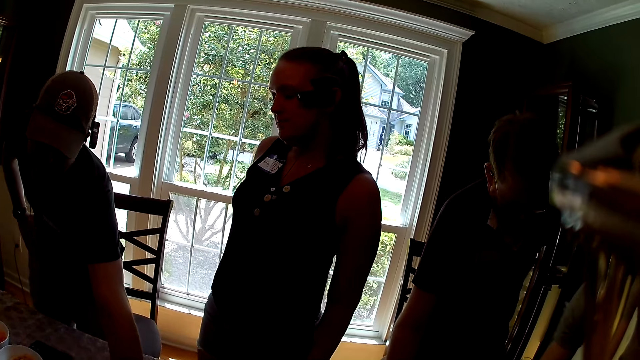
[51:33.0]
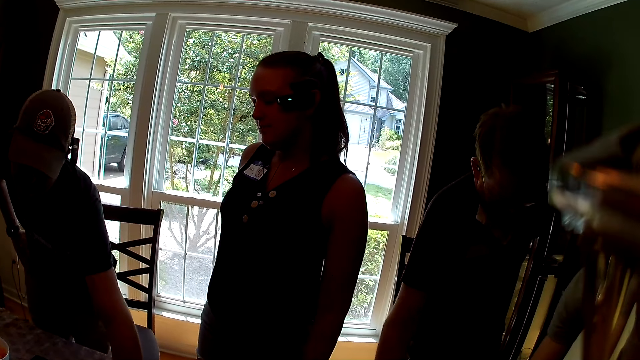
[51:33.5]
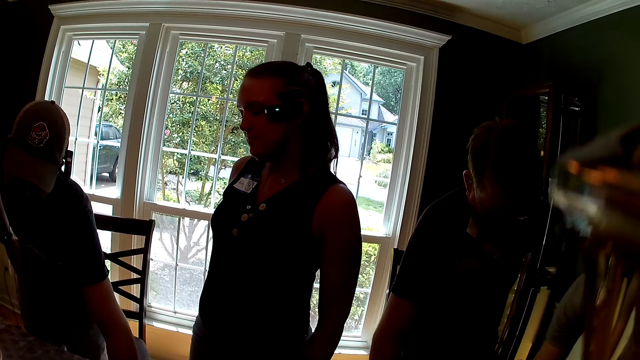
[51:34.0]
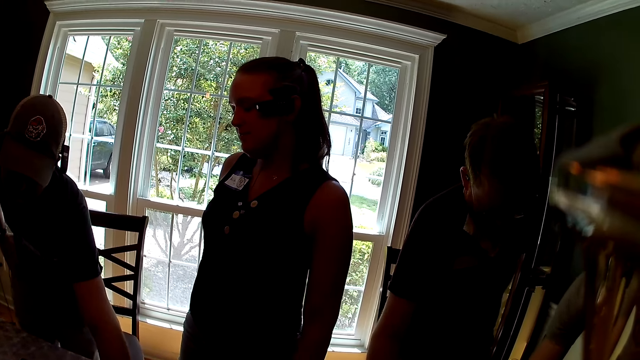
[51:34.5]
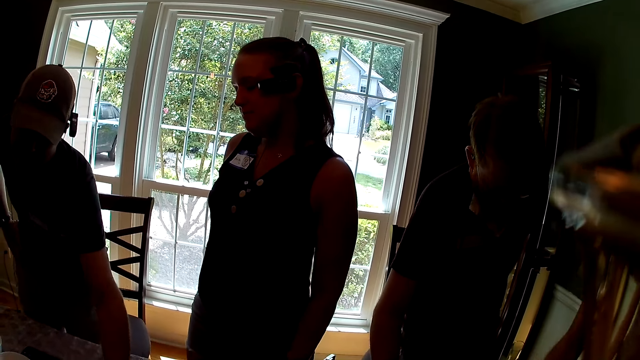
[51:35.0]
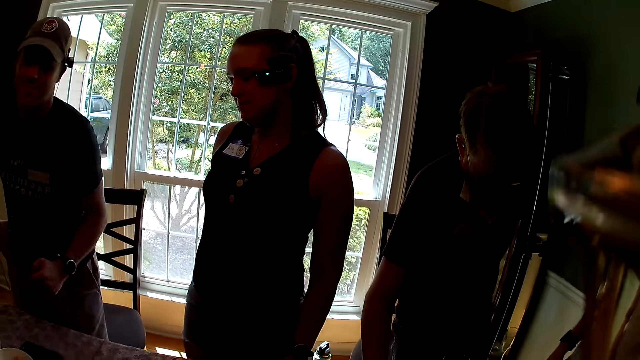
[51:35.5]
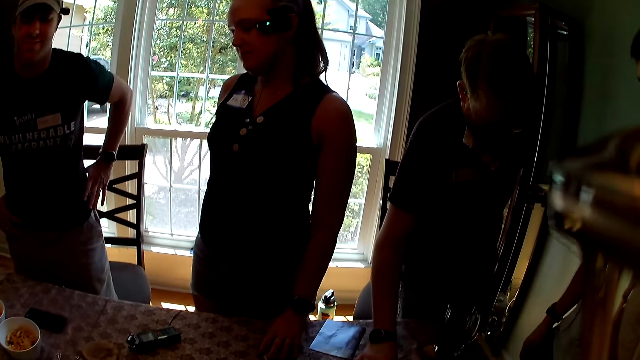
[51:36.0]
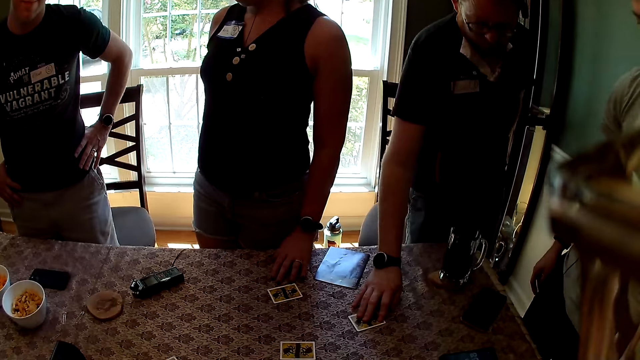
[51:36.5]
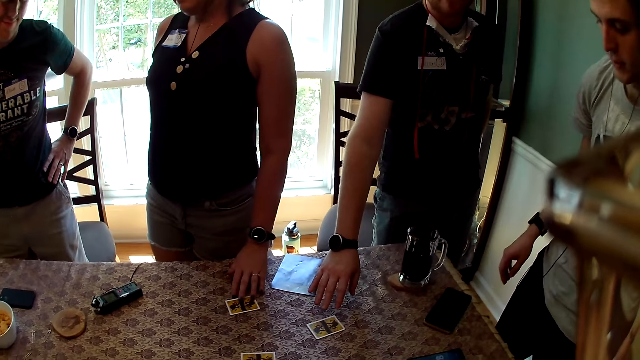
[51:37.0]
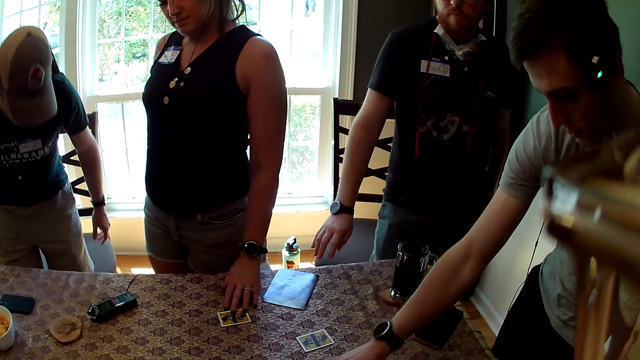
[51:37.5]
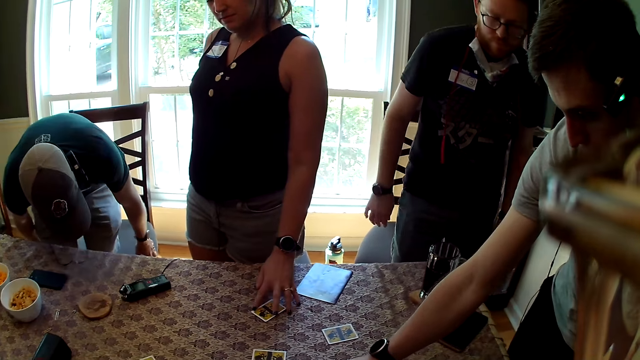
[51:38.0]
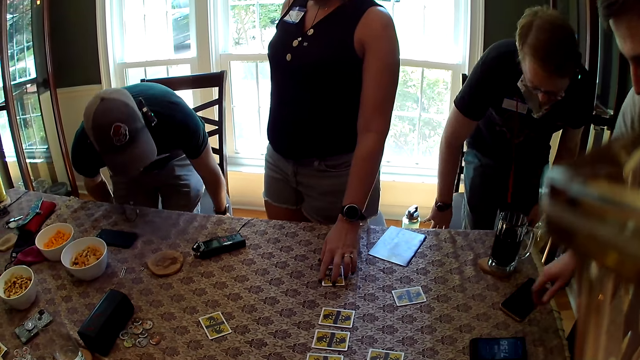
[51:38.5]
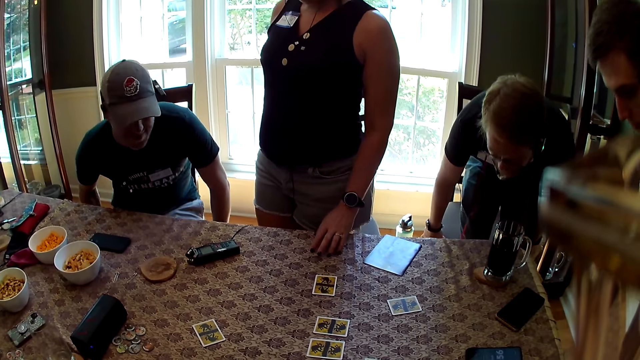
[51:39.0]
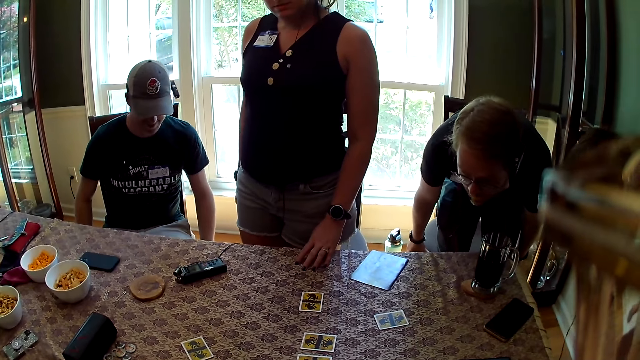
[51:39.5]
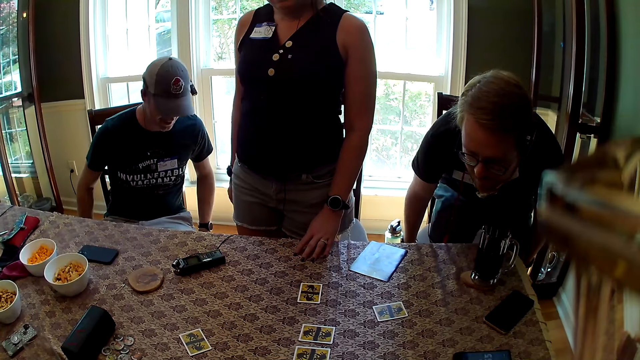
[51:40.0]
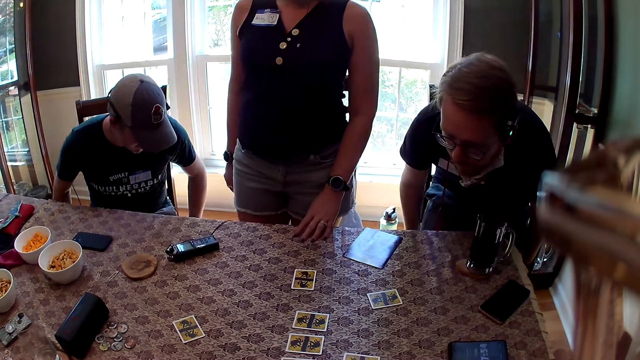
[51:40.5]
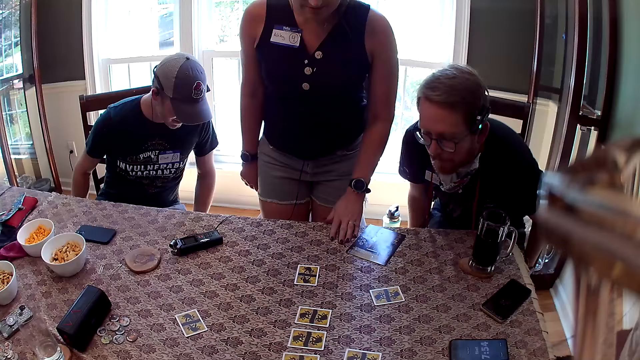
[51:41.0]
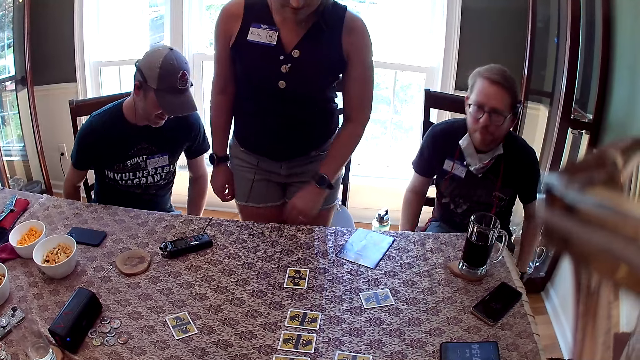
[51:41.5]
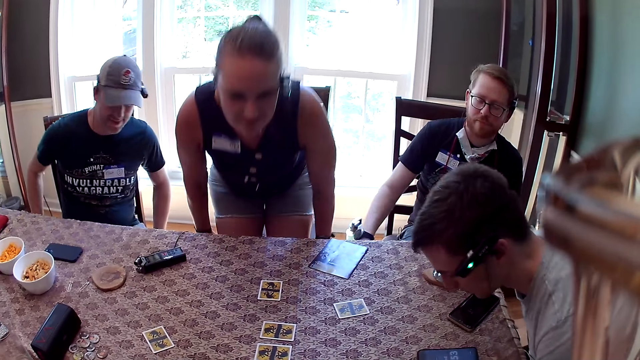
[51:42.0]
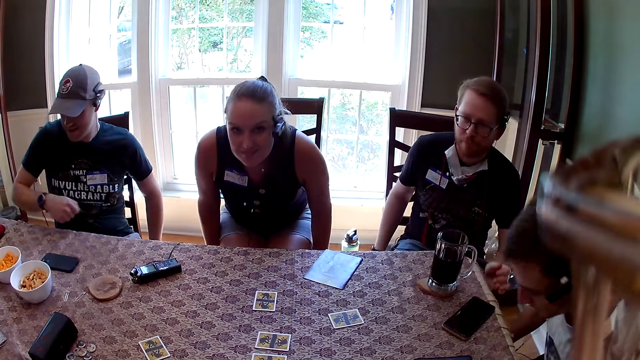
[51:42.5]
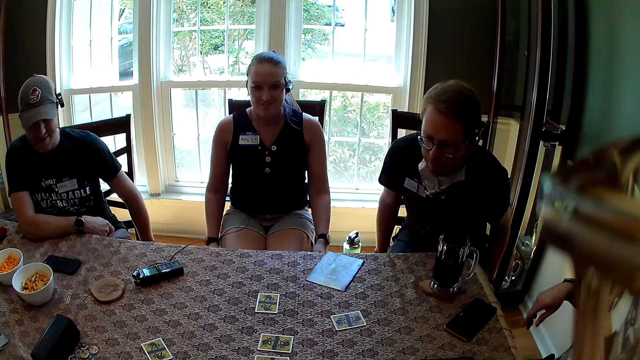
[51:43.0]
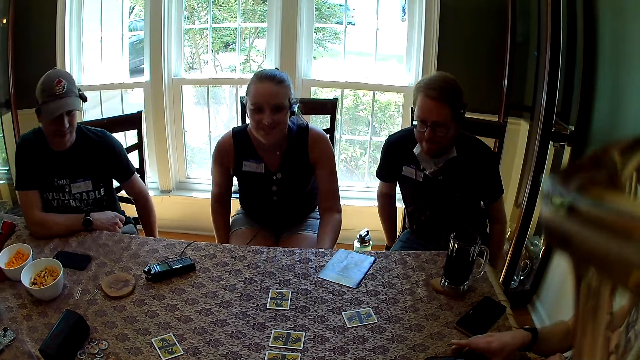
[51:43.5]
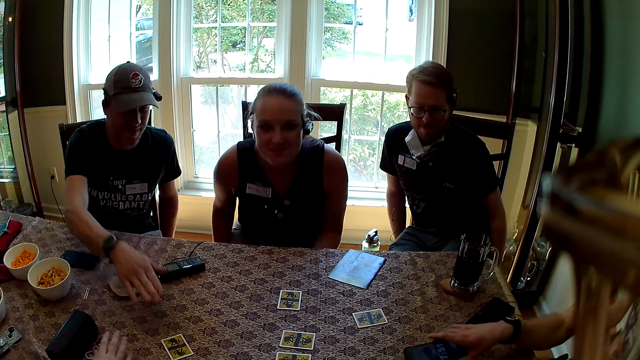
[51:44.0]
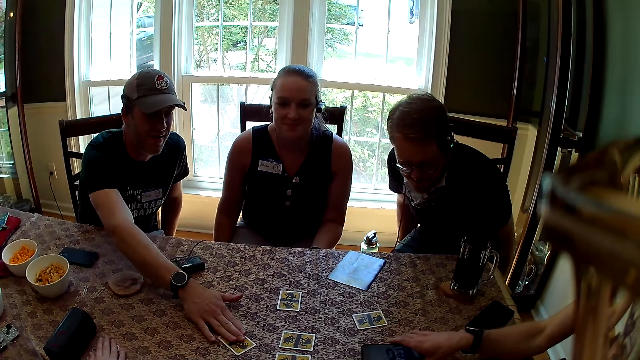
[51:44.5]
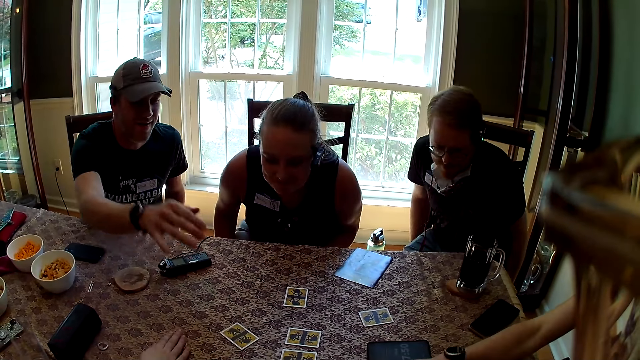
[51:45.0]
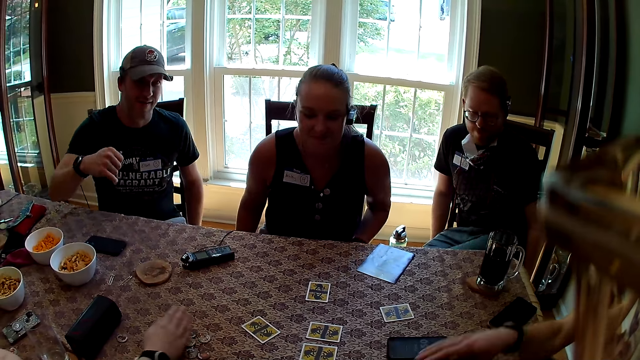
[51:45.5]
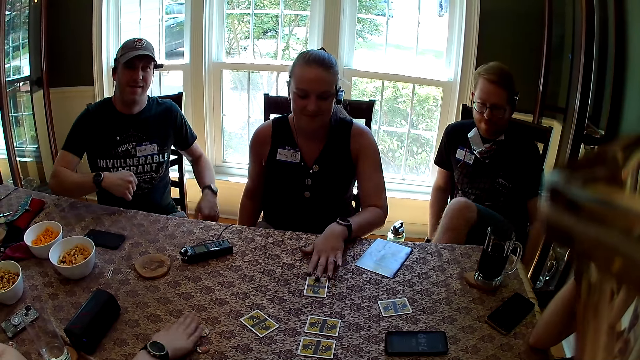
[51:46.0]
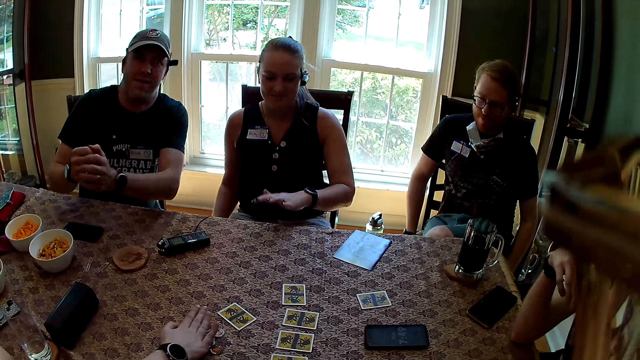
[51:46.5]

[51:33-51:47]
A man places his hands akimbo. Another man picks a card from the table with his right hand. A woman touches a card on the table with her left hand. The first man pulls a chair with both hands and sits on the chair. The second man sits on a chair. A third man pulls a chair with both hands. The first man shifts the chair with both hands. The third man sits on the chair. The third man sits on the chair again. The woman sweeps the table with her left hand. The woman sits on a chair. The second man pulls a chair with both hands. The woman pulls the chair with both hands. The third man pulls the chair with both hands. The second man moves a phone with his right hand on the table. The first man moves a card with his right hand on the table. Another woman moves tokens on the table with her right hand.

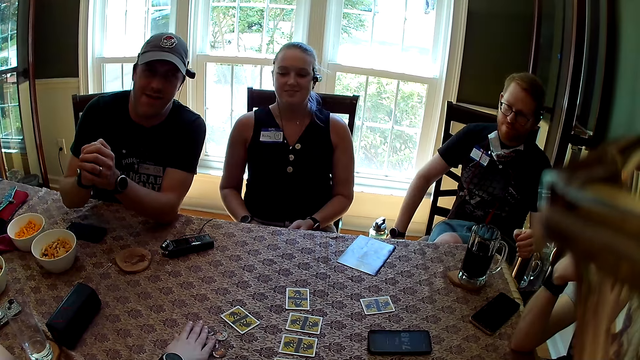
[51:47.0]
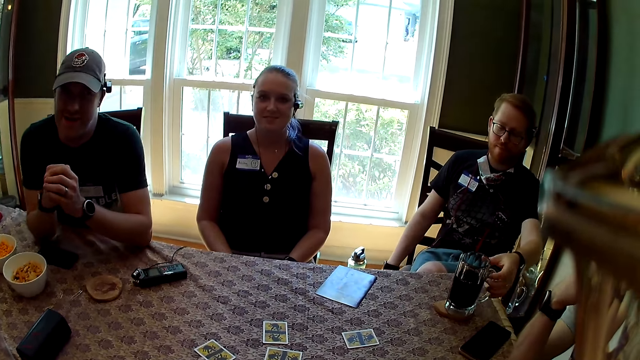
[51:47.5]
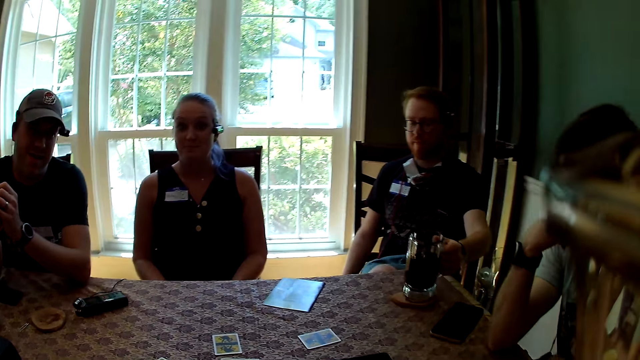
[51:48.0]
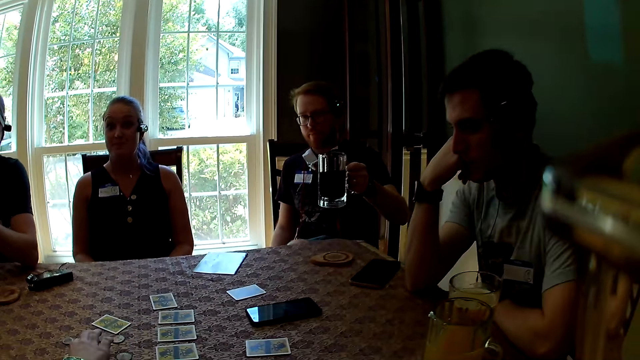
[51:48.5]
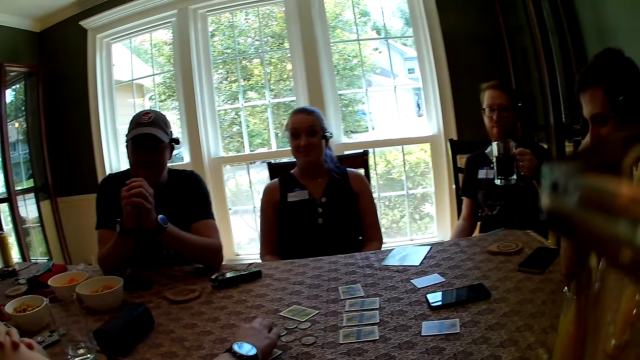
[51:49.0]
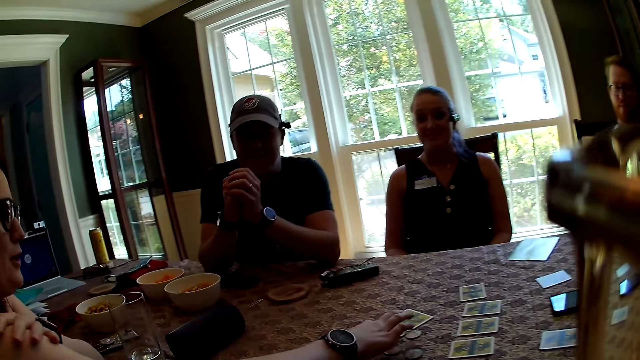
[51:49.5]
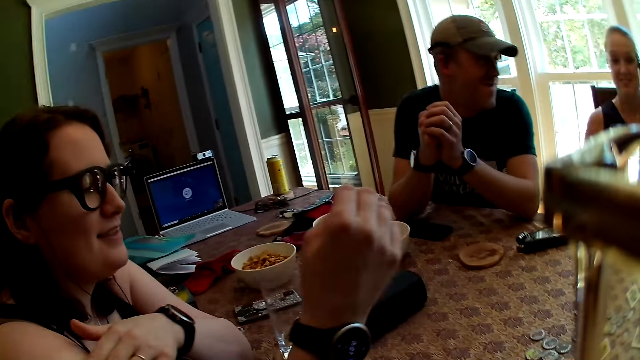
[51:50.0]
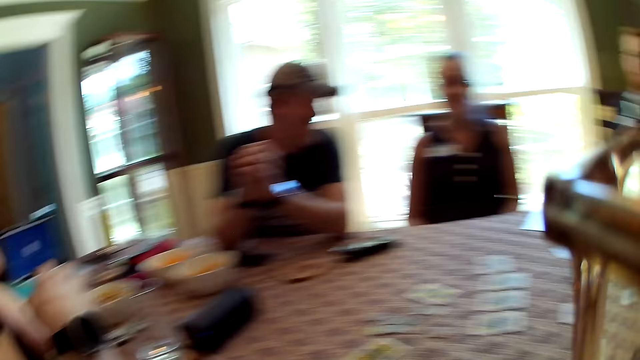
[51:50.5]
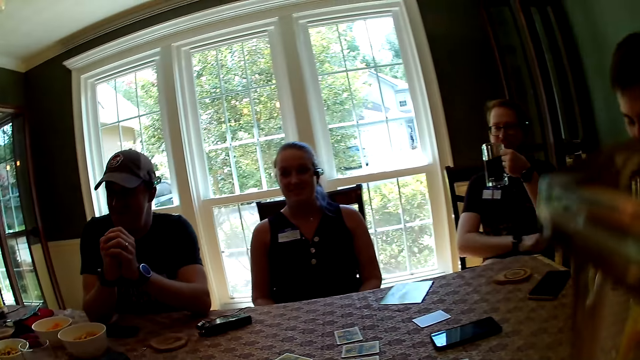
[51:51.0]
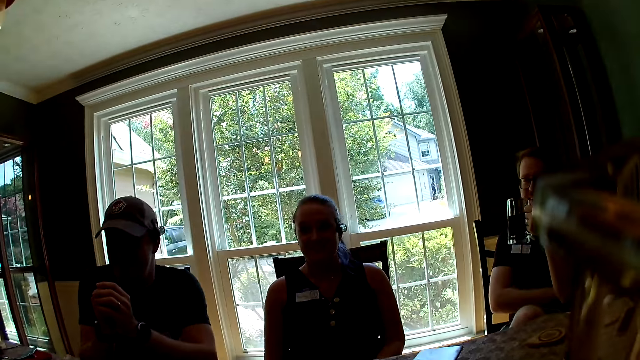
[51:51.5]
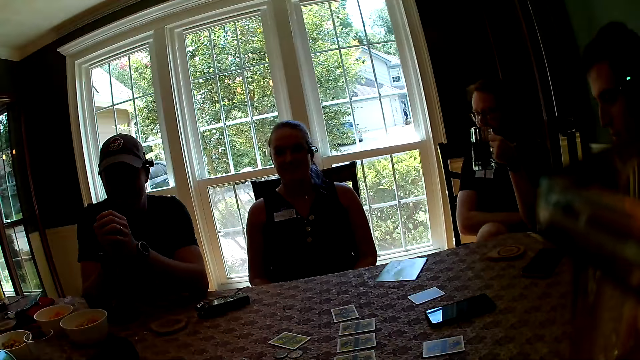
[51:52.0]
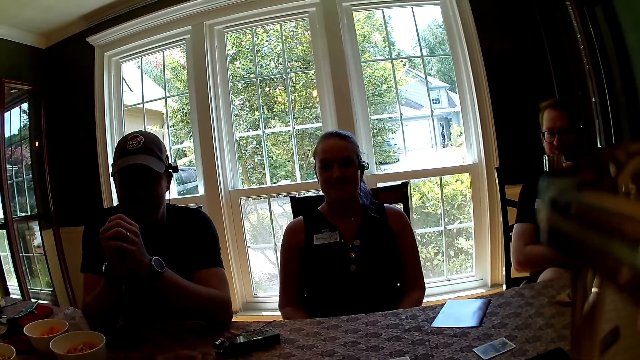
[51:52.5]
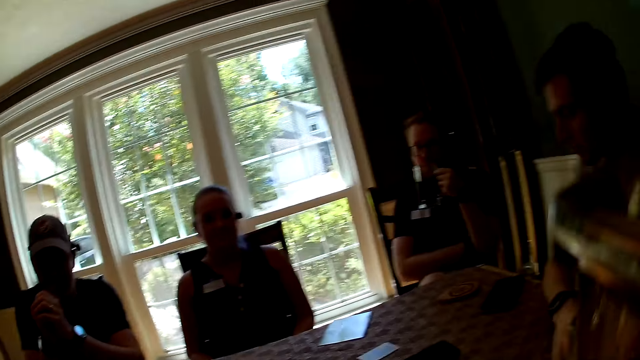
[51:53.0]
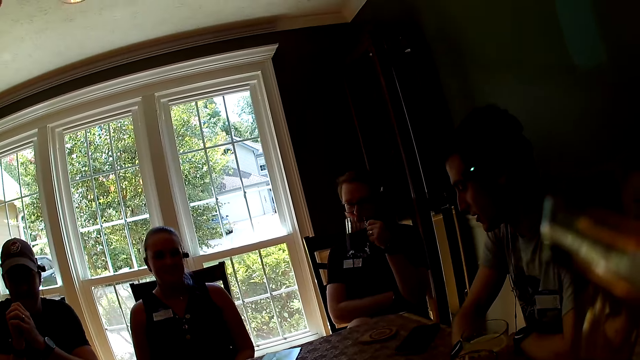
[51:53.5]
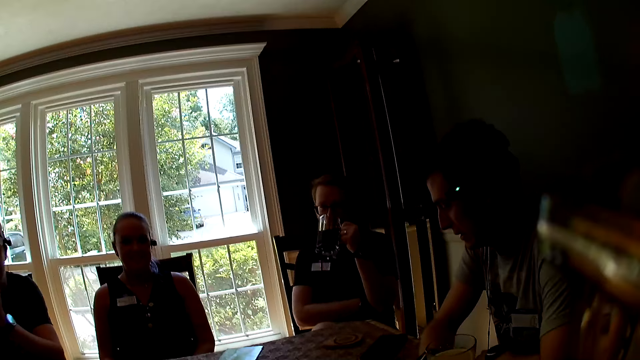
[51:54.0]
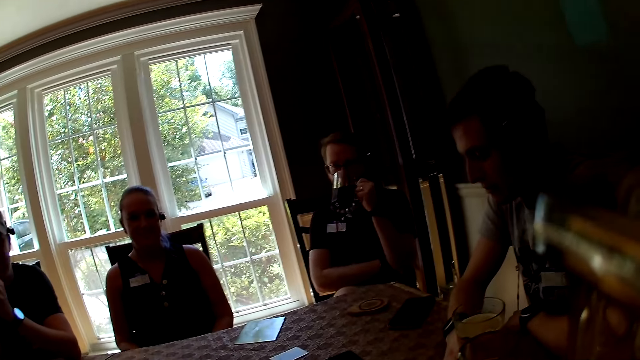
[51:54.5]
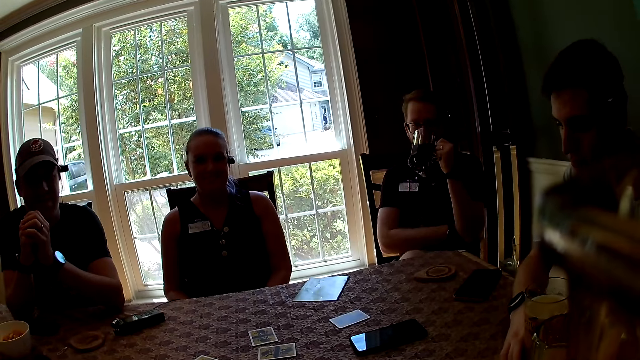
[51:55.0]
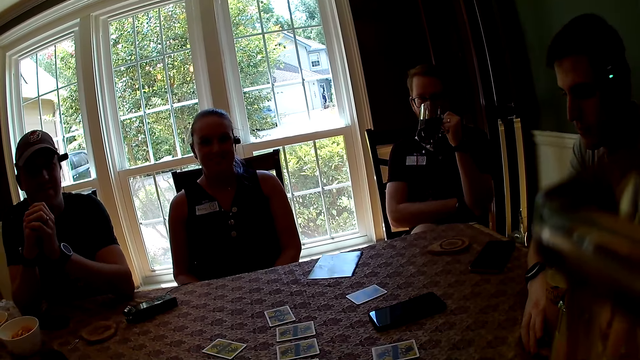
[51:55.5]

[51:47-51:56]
The man picks a cup of beer from the table with his left hand. The woman touches a token on the table with her right hand. The camera wearer looks around. The man drinks from the cup of beer in his left hand.
